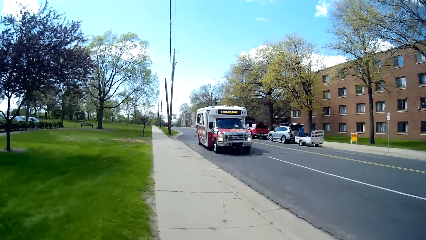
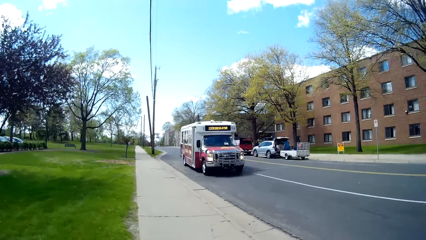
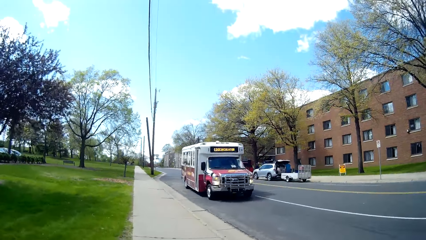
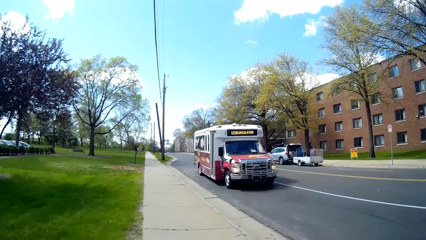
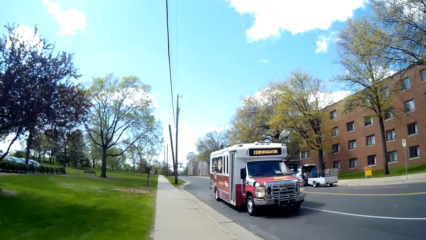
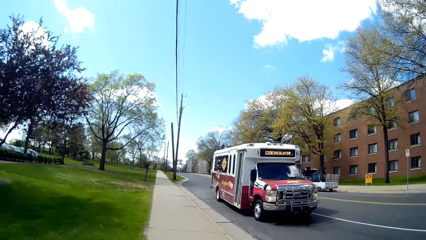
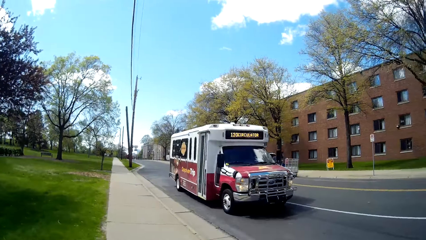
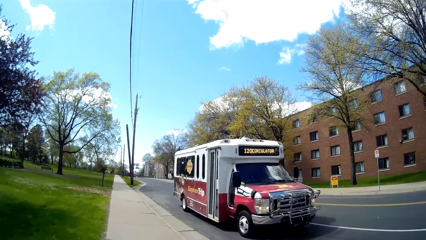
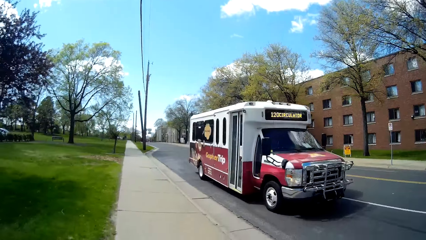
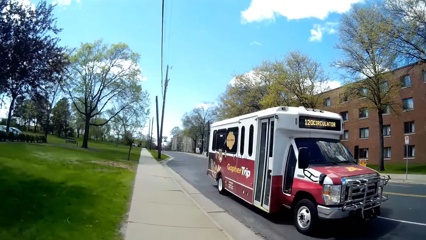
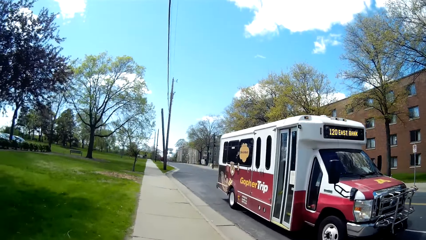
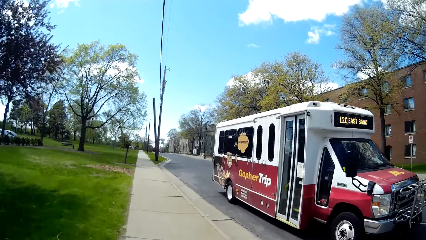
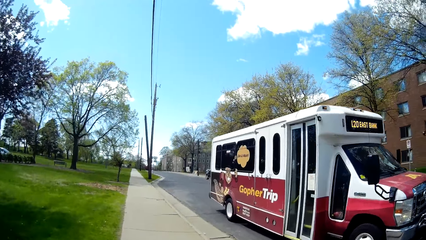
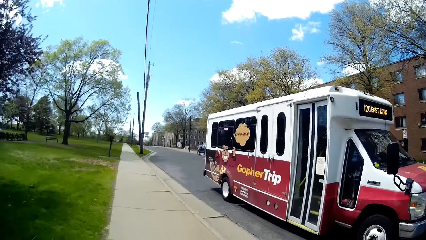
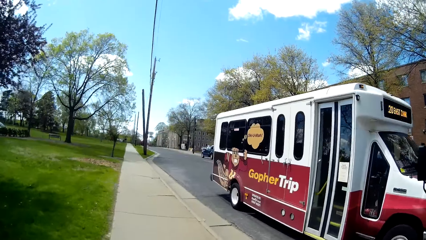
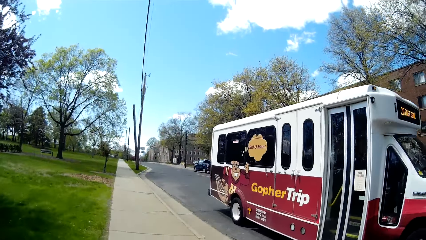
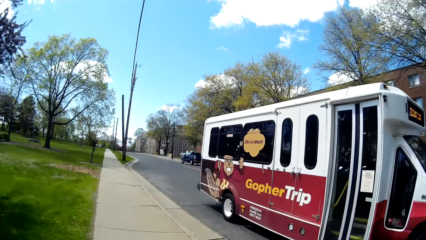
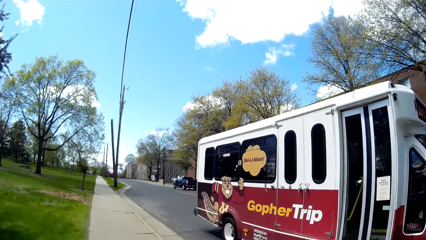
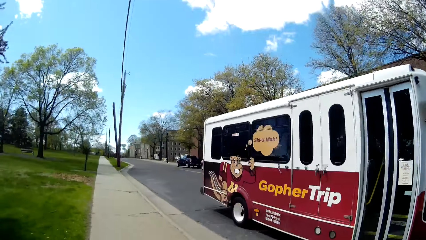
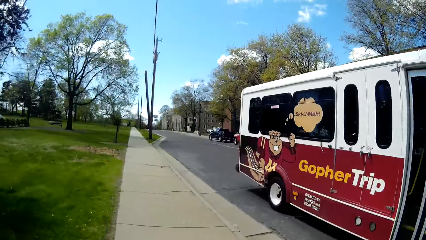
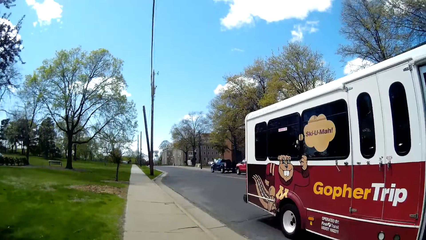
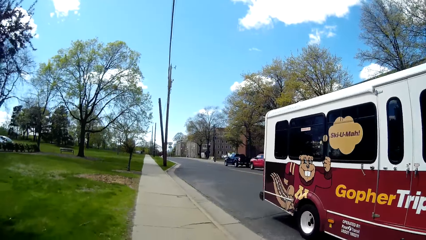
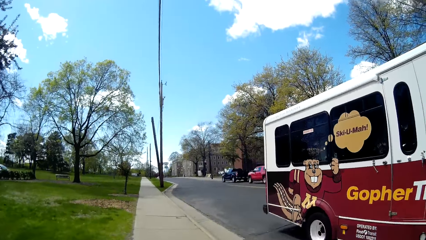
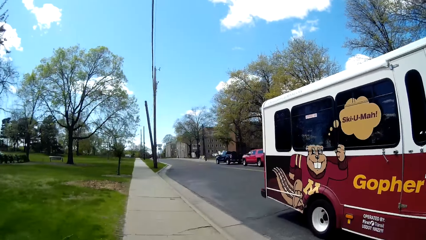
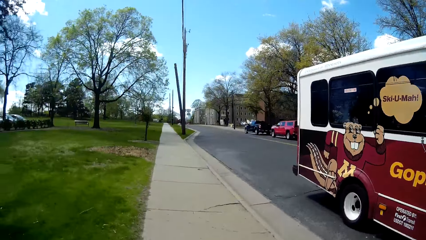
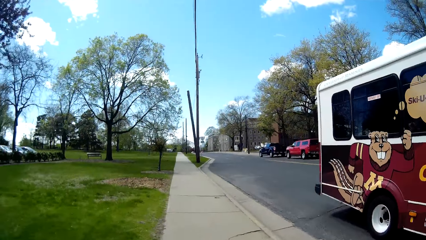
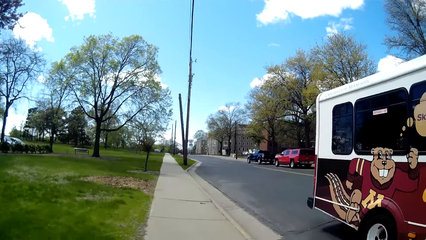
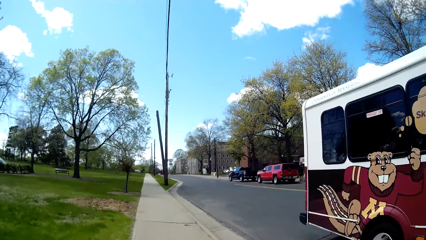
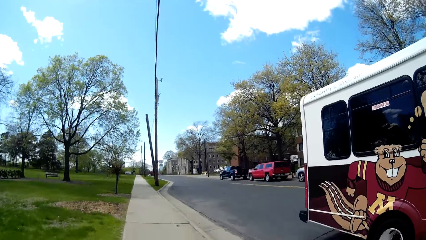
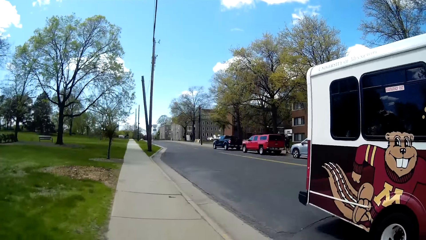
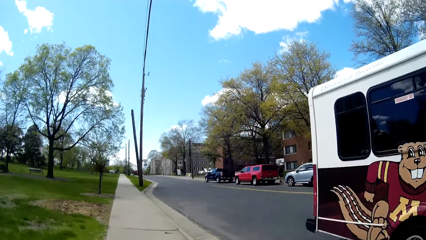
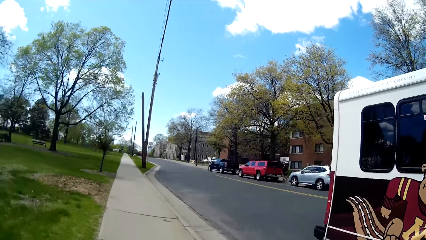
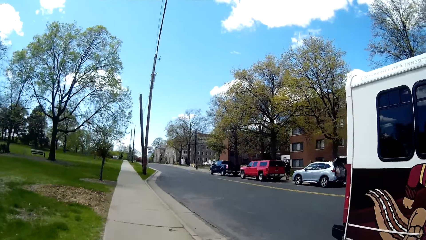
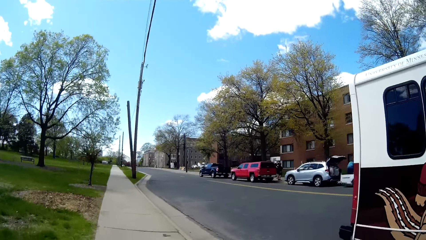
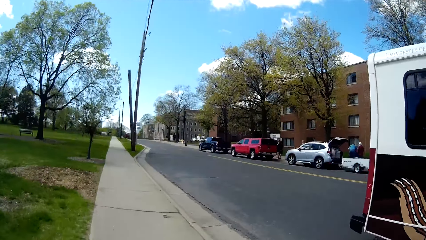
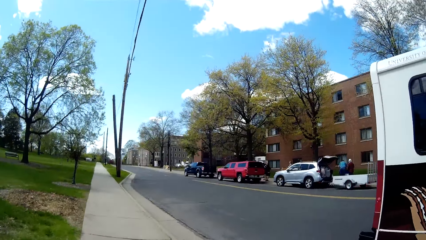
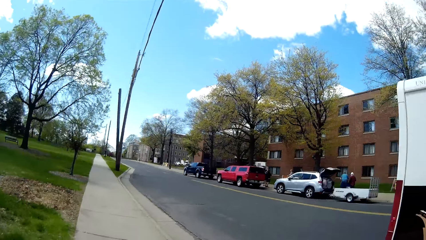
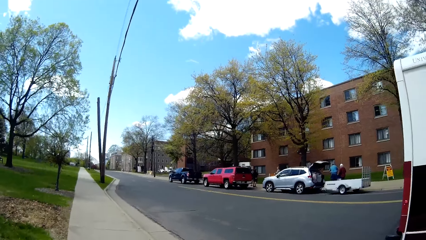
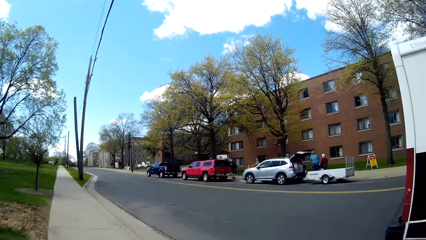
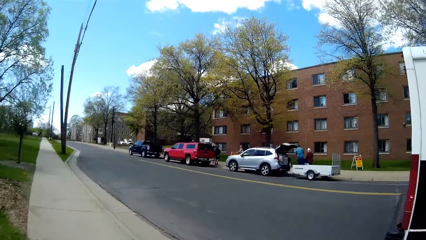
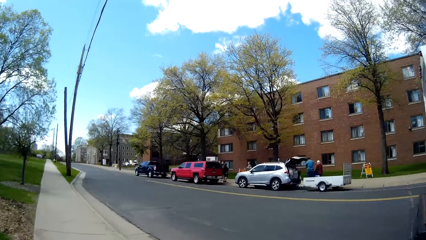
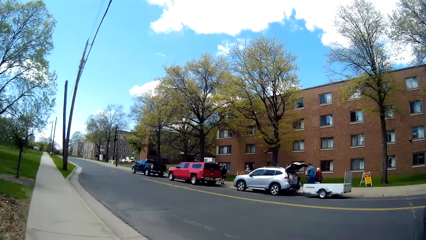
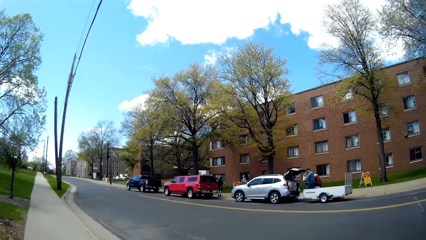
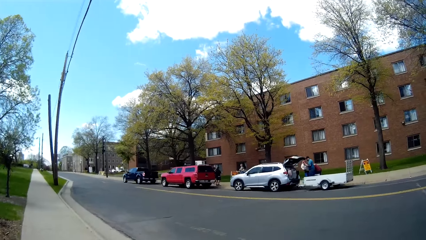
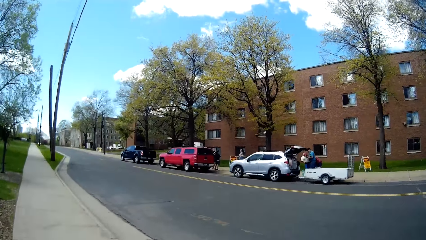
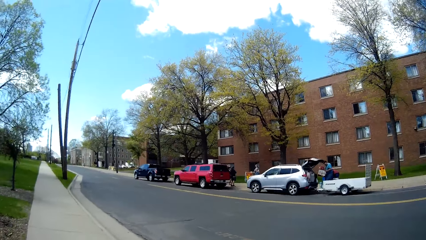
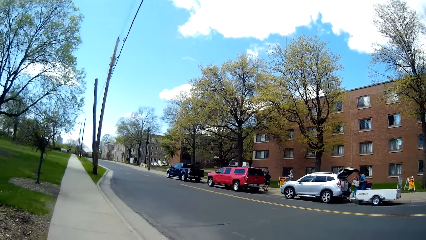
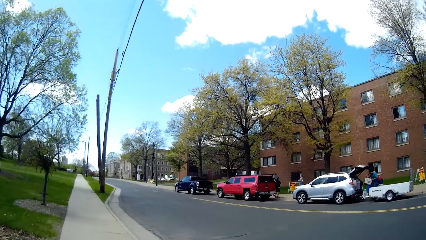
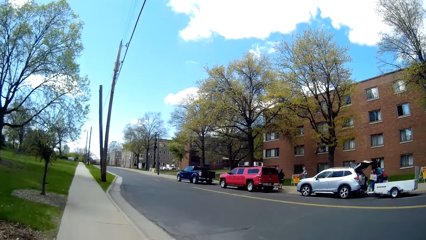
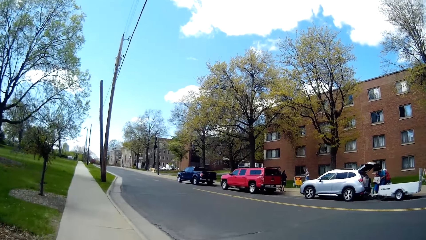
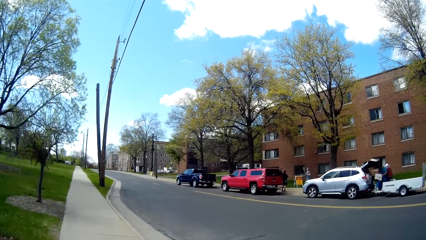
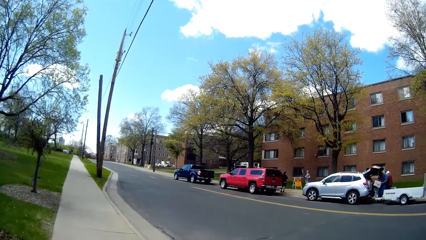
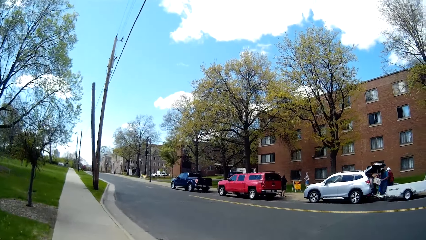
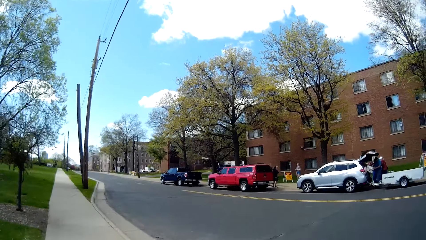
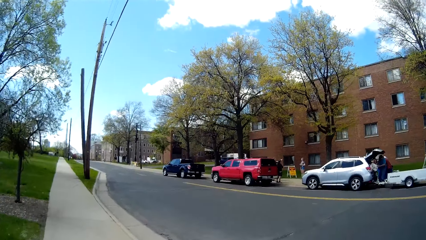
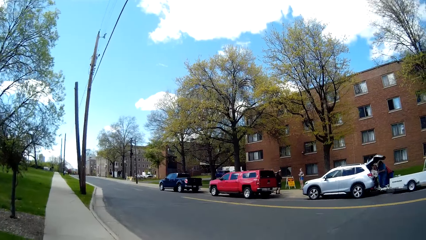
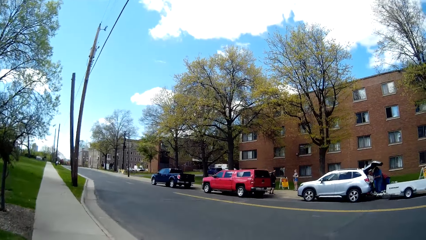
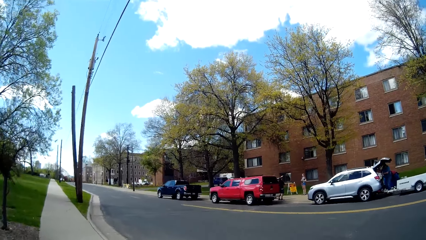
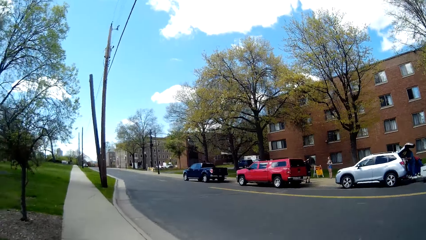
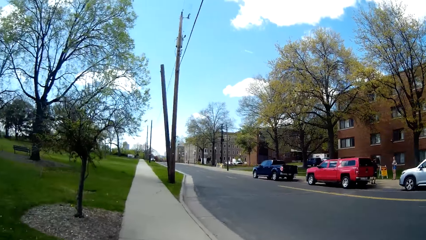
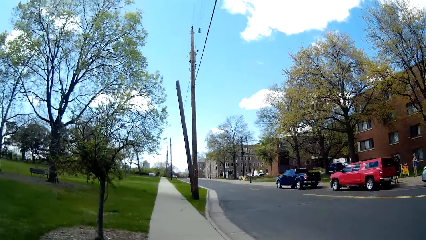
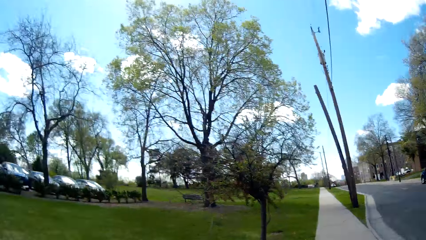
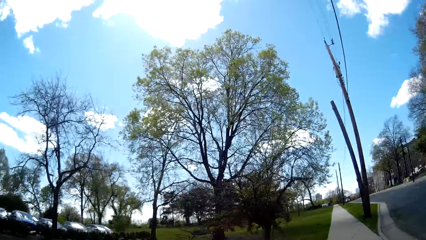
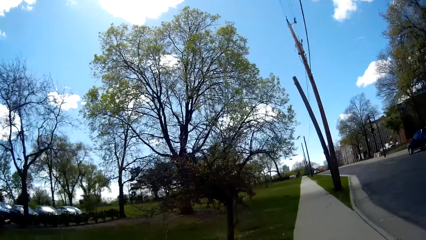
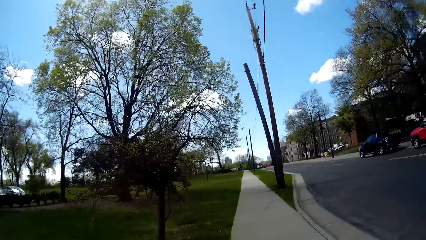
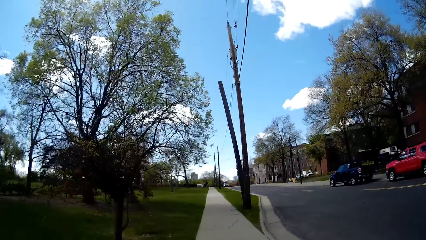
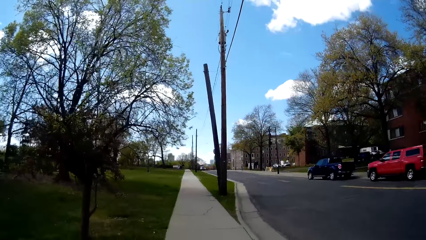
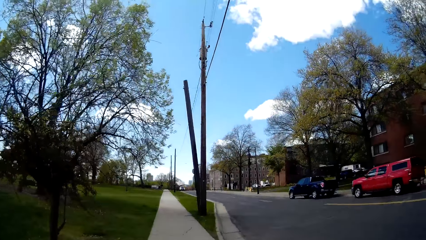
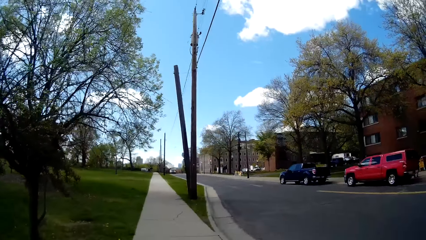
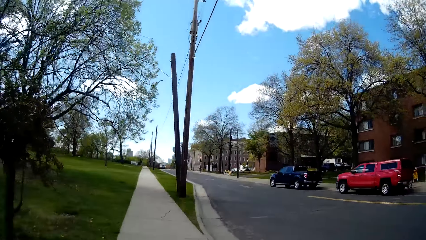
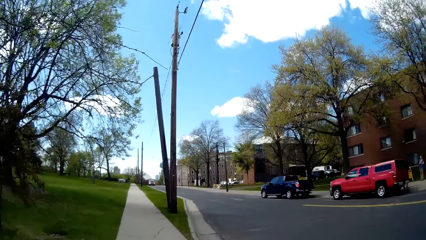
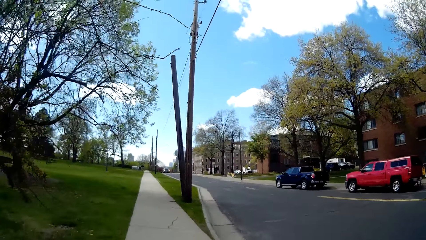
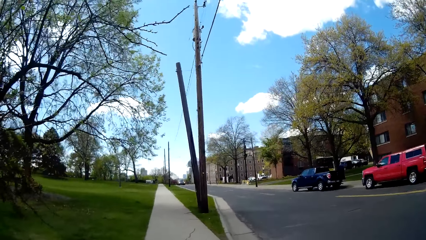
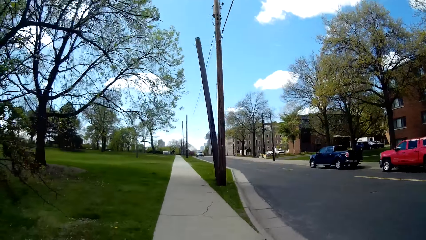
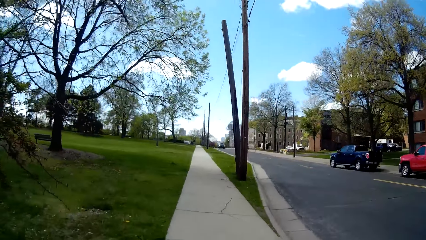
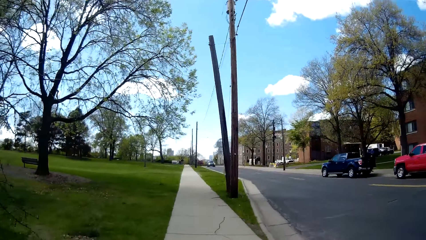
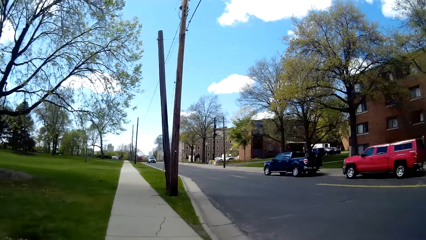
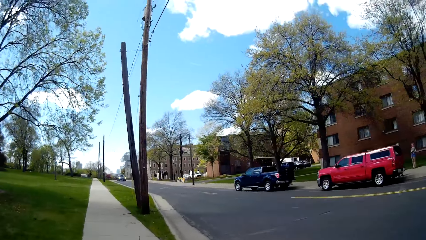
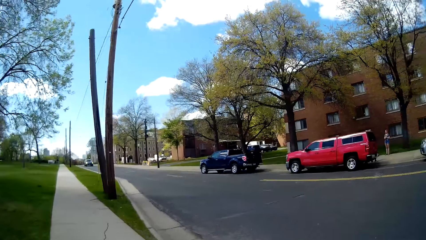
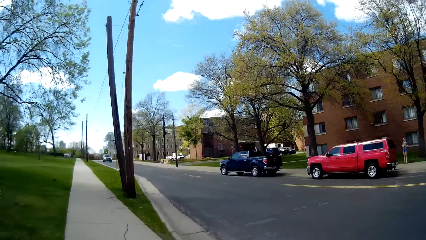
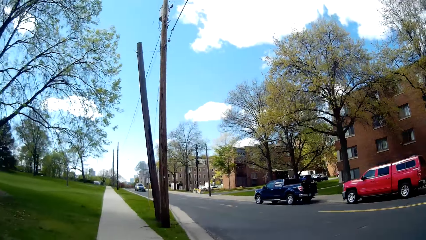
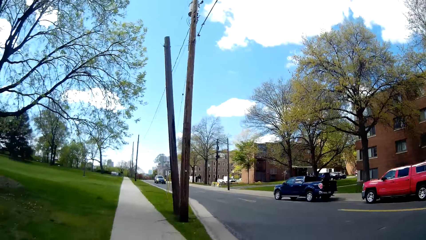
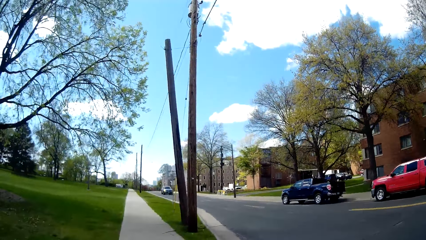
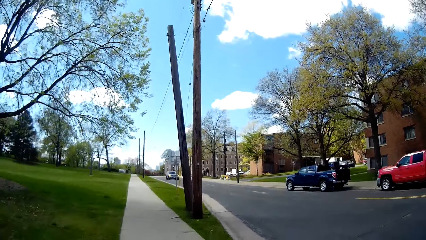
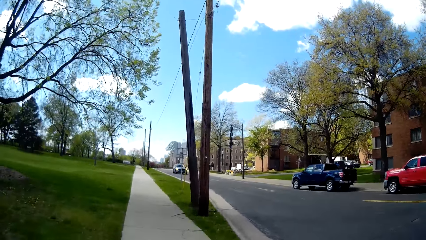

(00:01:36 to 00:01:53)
A red bus drives past the camera wearer.
